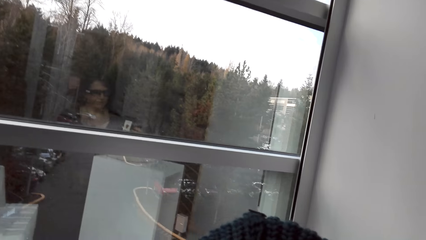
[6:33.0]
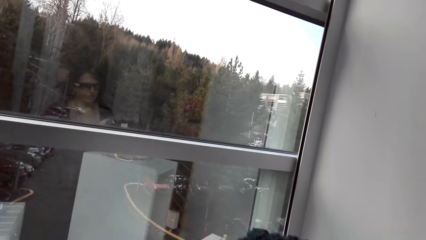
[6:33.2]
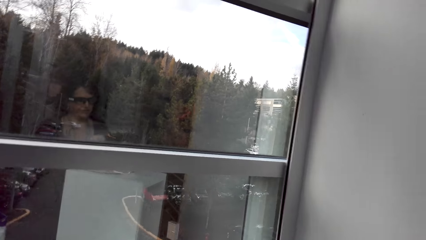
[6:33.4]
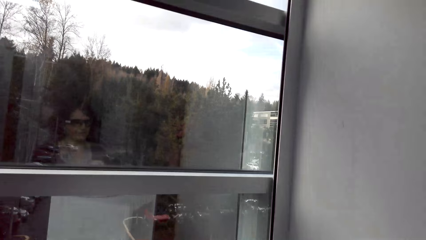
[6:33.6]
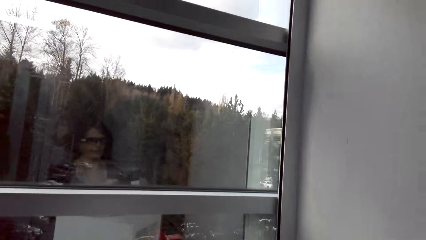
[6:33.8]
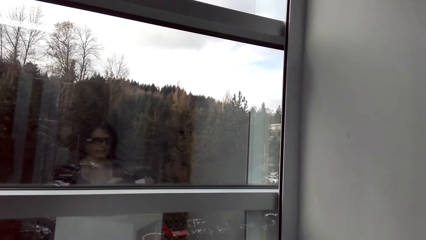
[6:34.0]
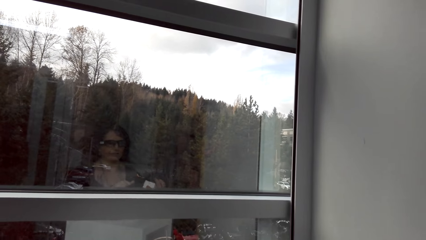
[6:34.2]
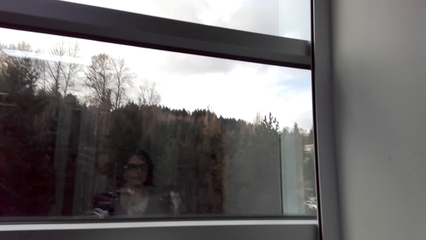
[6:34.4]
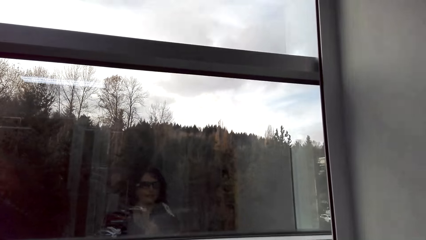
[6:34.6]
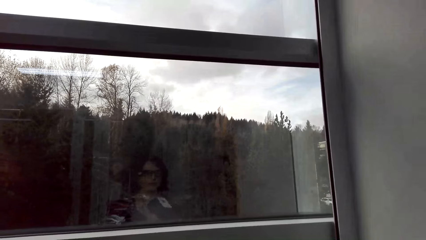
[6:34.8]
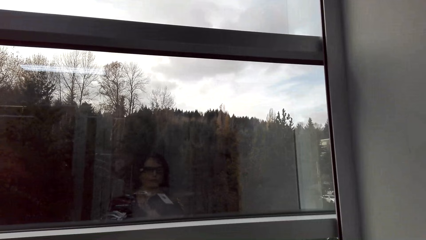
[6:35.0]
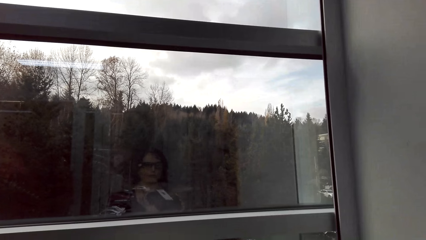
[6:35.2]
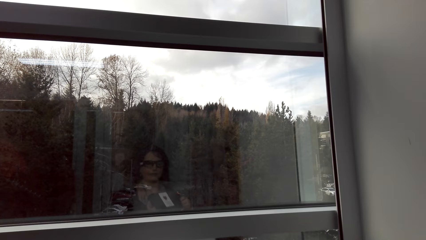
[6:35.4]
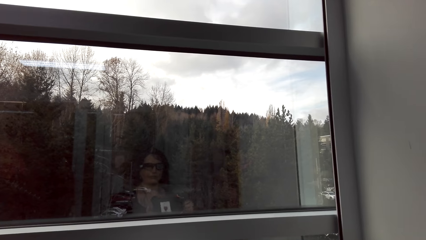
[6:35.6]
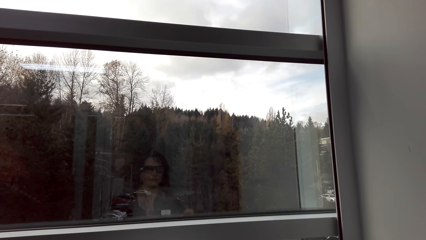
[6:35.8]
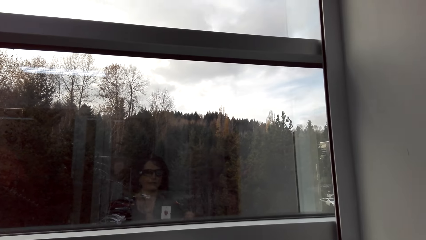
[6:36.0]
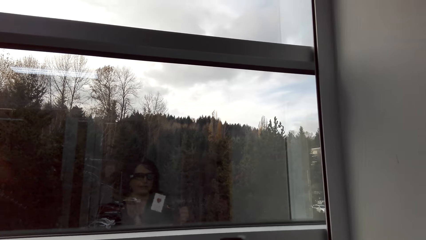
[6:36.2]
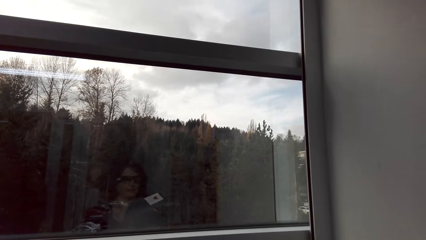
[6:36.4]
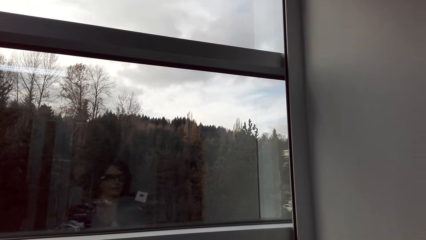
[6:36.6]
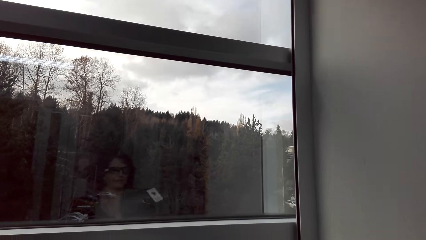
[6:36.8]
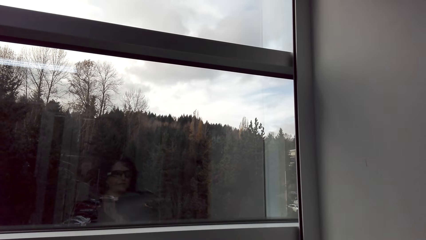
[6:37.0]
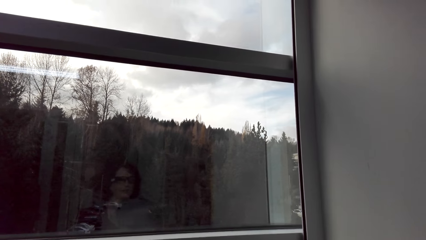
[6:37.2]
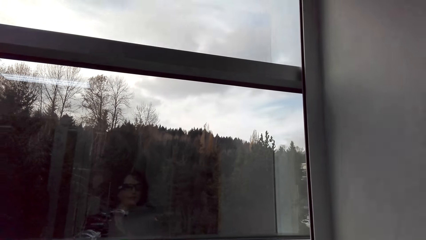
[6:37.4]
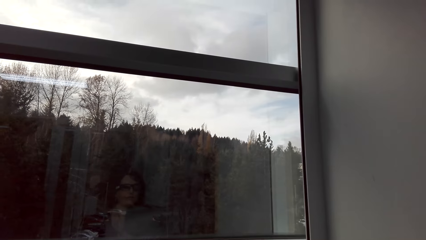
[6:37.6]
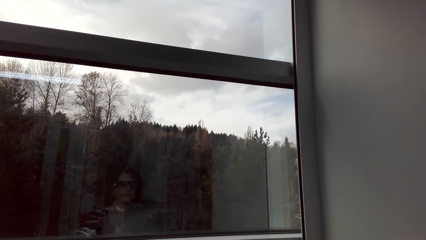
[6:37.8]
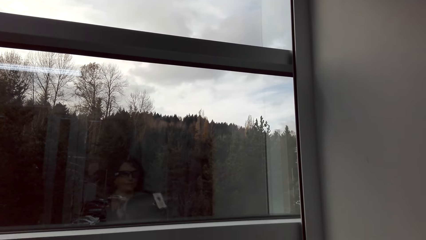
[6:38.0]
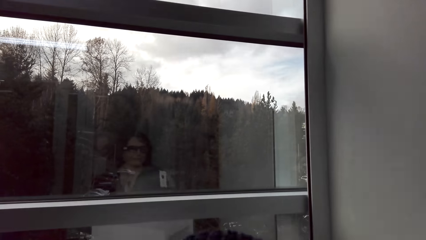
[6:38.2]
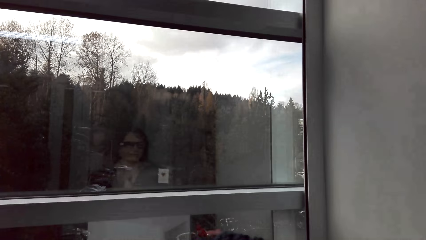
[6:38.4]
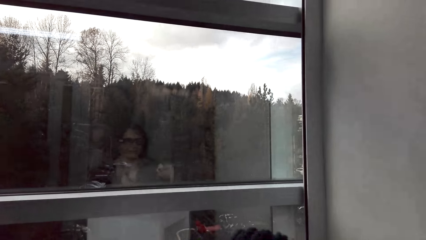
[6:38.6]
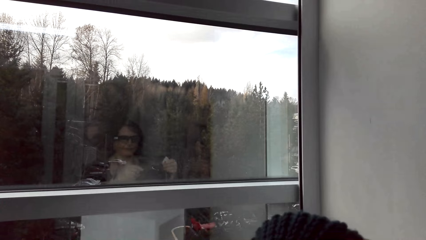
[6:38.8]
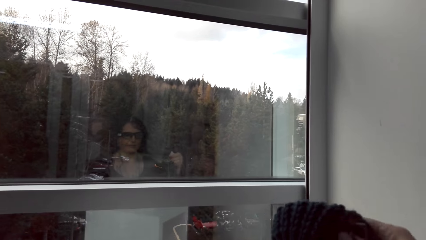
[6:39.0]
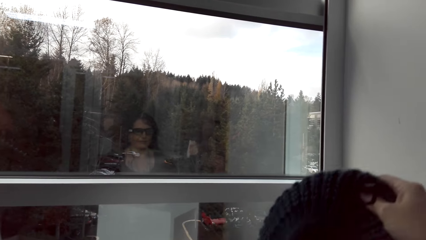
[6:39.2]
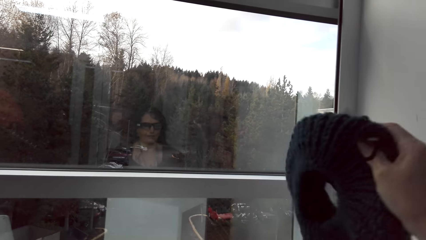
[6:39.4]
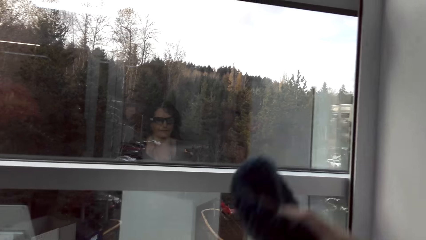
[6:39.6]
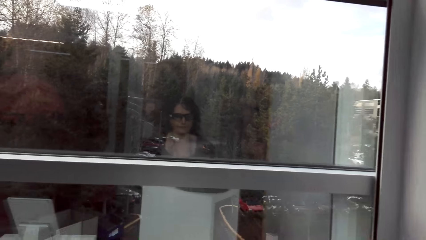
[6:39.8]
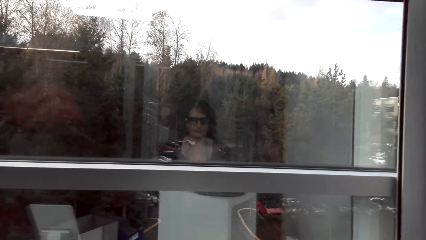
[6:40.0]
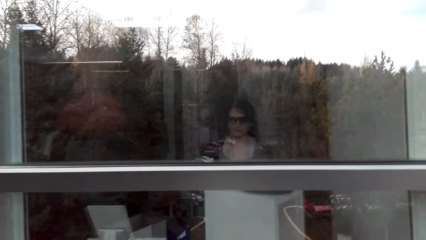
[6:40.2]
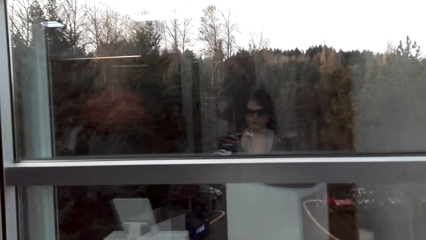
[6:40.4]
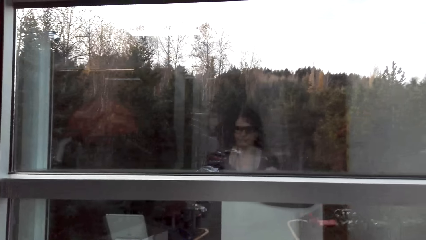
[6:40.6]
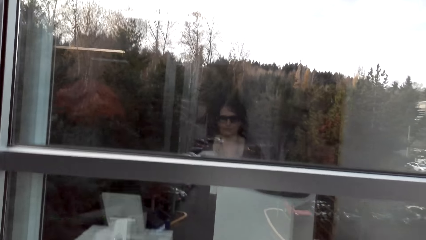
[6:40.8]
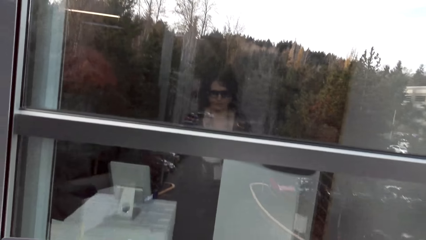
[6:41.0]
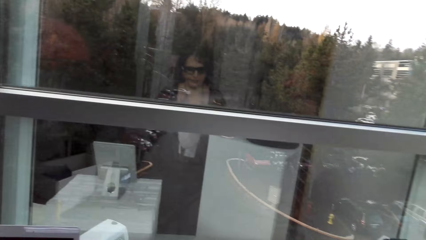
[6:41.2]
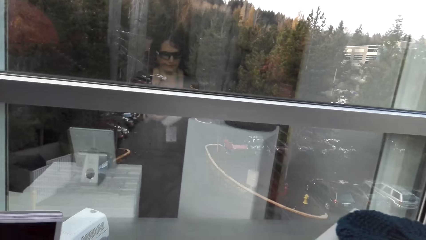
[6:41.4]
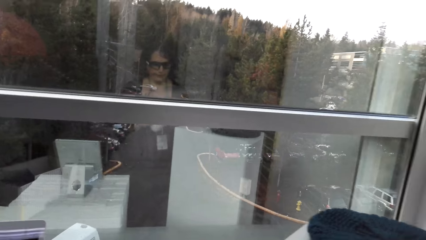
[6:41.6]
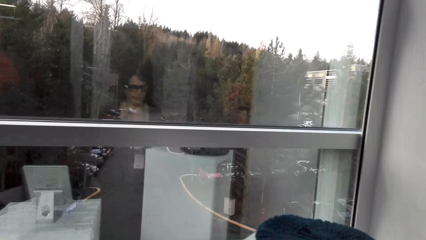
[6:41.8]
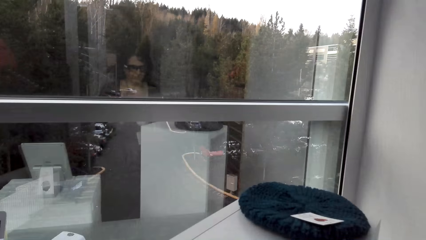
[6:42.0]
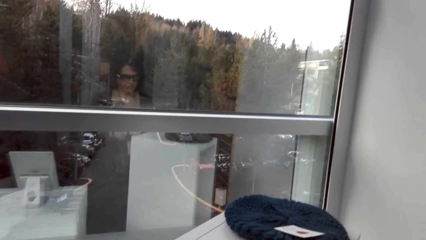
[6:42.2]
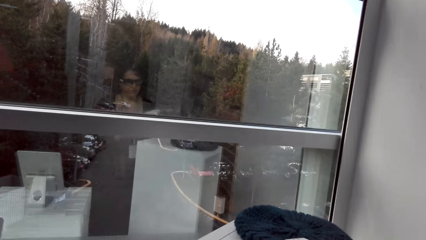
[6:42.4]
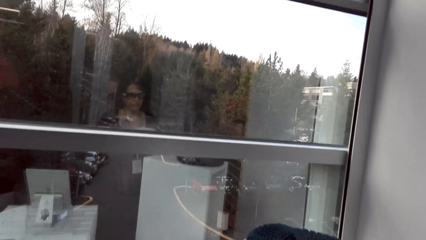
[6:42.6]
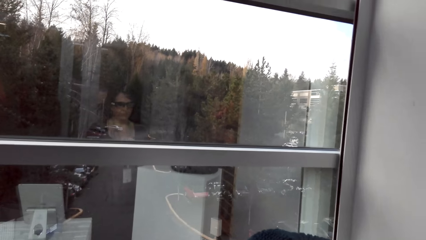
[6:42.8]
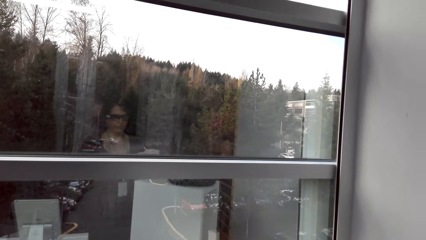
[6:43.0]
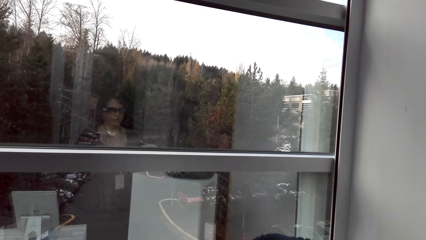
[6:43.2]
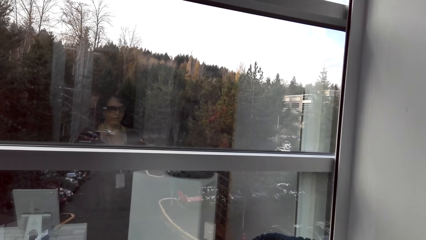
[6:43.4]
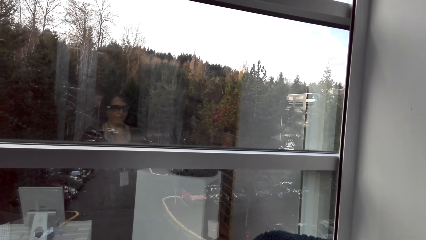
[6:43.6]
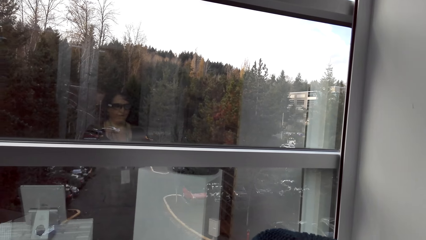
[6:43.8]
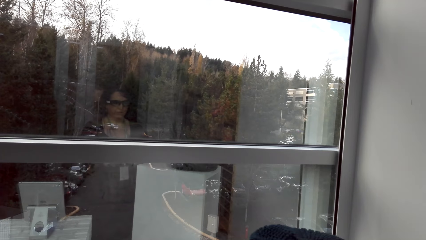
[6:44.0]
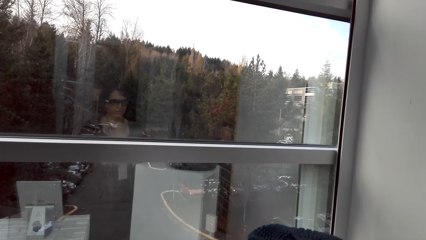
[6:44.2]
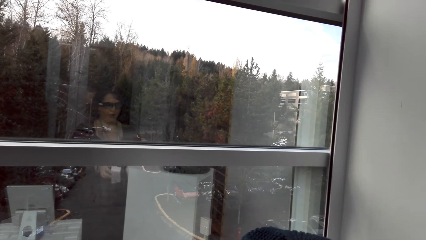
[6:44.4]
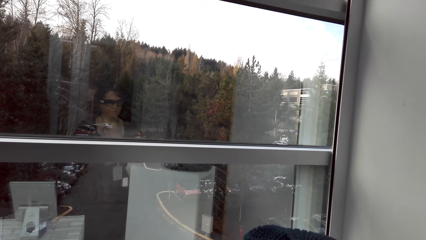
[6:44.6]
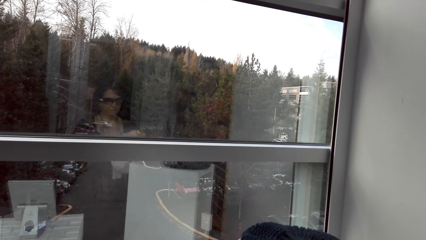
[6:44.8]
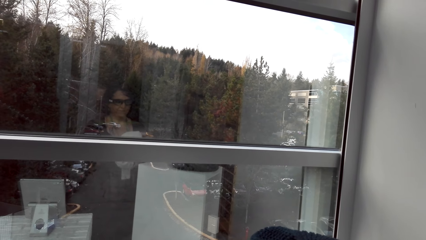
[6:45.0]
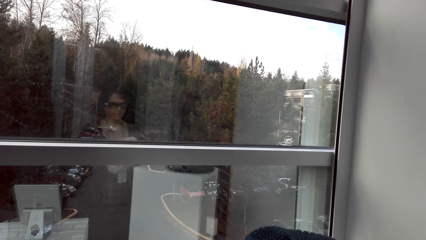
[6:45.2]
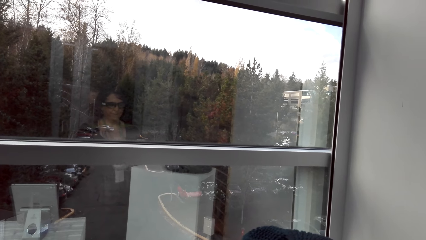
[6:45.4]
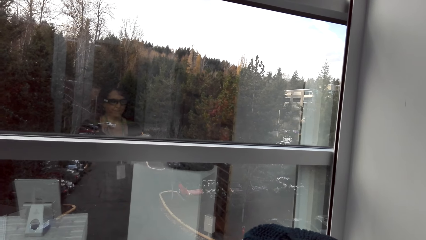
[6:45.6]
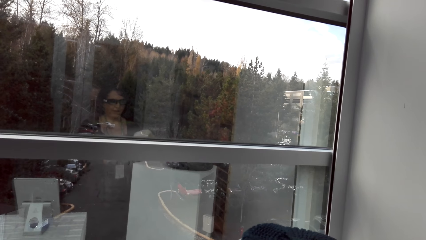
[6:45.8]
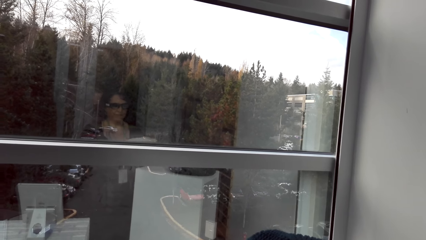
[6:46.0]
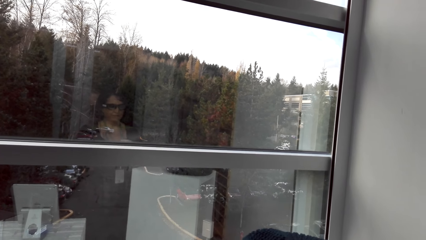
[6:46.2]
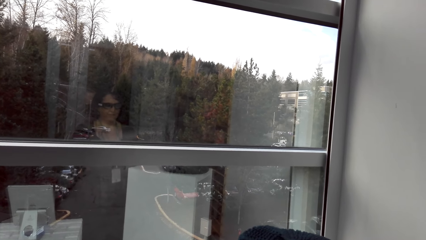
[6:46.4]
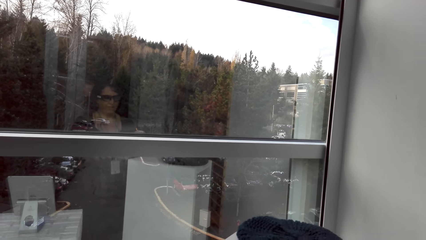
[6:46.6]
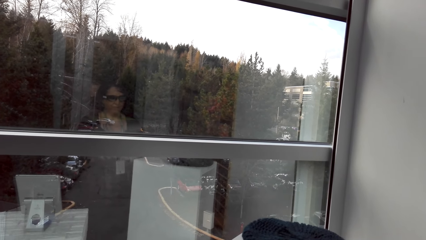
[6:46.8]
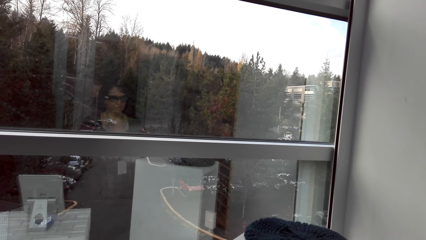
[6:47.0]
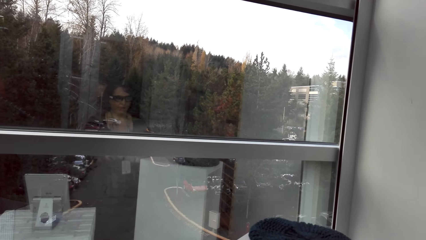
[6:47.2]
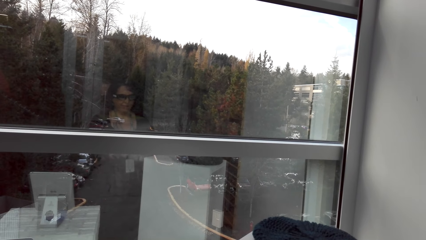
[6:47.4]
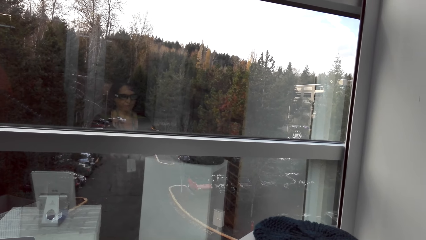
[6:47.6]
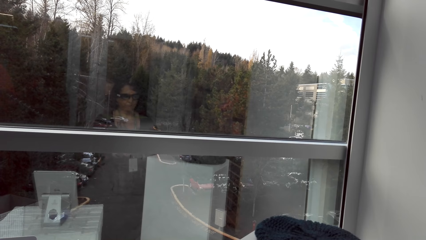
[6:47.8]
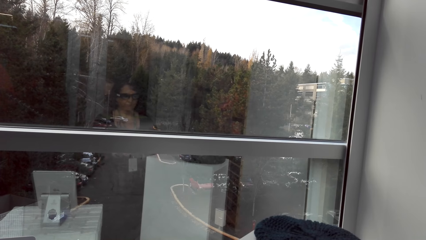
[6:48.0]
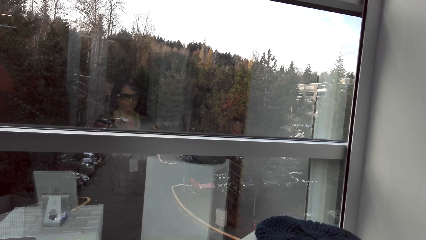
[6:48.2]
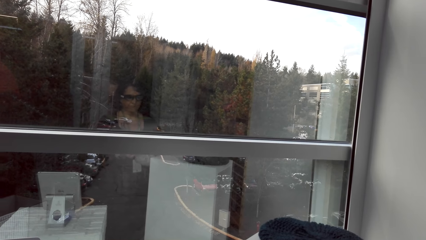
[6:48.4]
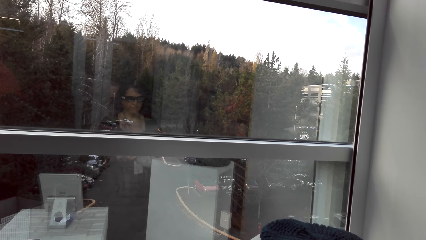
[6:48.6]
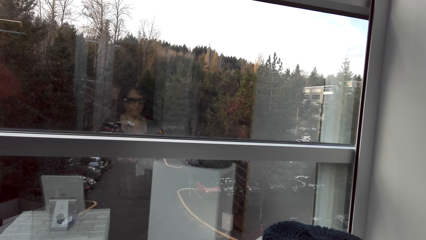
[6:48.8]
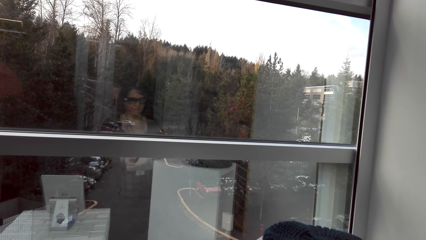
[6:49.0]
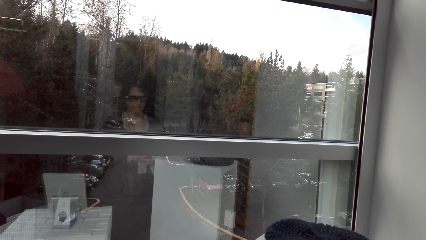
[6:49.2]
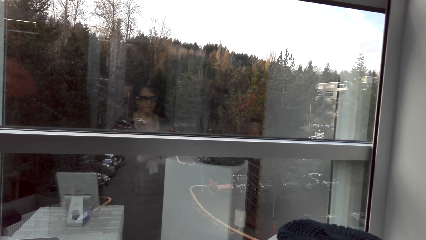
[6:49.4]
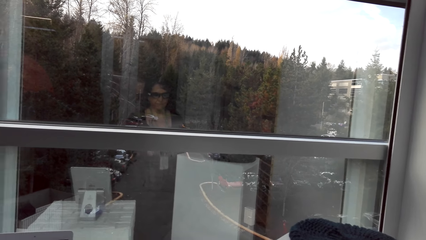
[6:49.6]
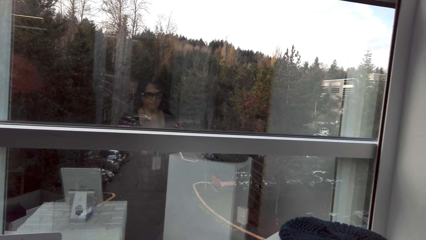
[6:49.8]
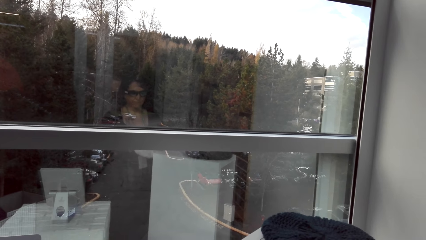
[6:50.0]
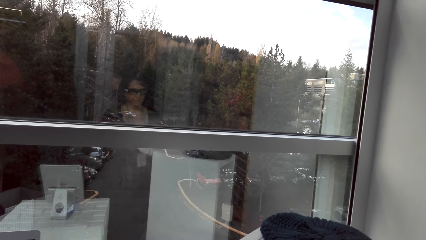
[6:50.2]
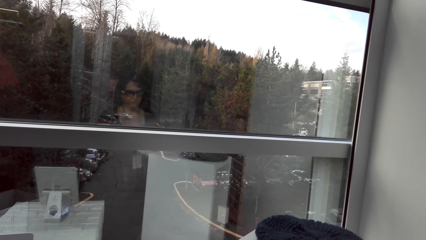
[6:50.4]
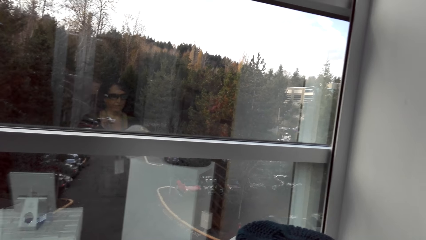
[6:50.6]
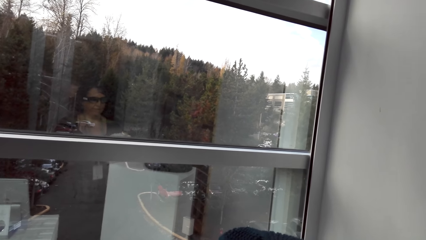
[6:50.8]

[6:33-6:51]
The camera wearer puts the hat on the cabinet. They adjust the hat.
